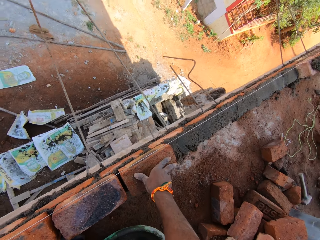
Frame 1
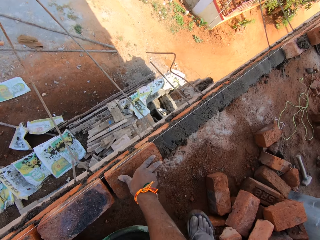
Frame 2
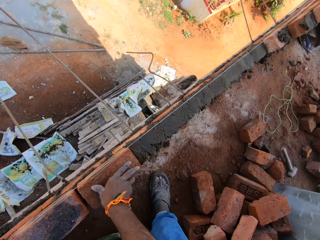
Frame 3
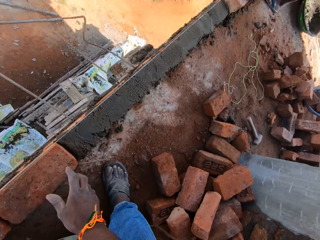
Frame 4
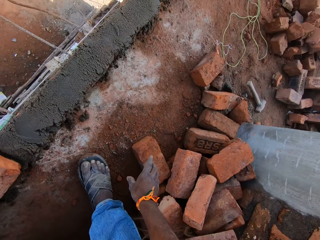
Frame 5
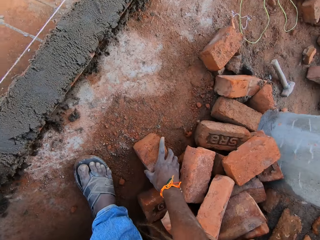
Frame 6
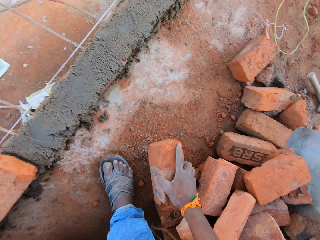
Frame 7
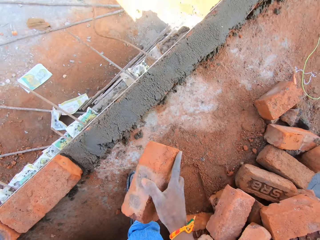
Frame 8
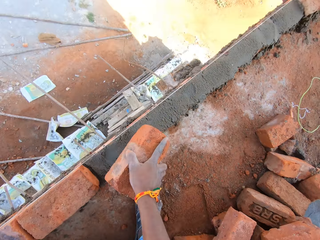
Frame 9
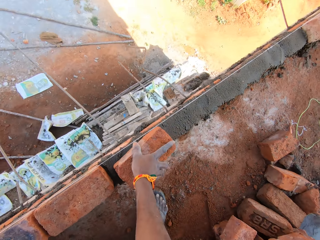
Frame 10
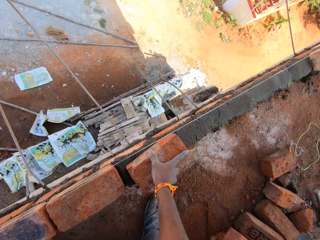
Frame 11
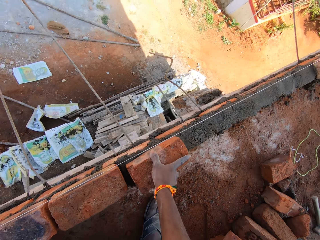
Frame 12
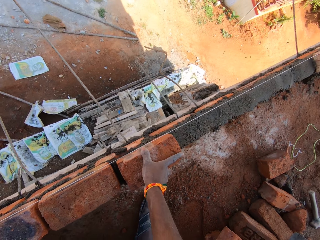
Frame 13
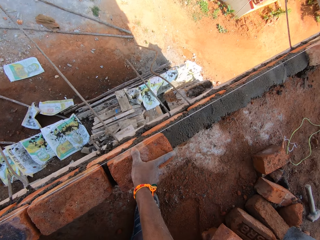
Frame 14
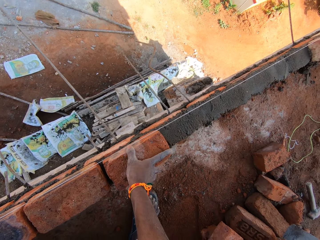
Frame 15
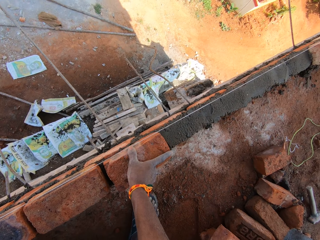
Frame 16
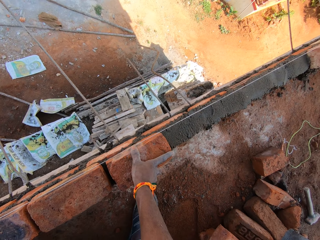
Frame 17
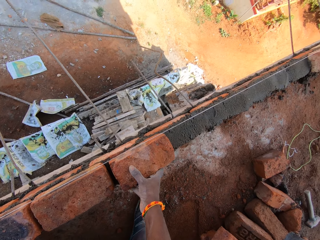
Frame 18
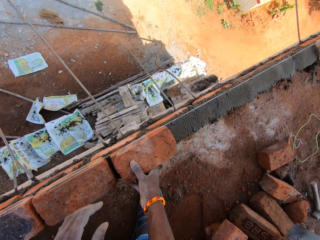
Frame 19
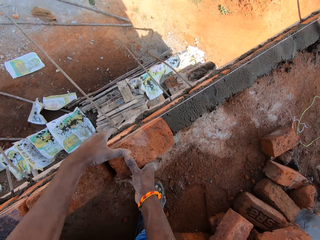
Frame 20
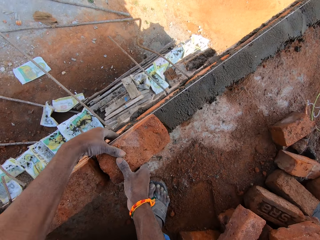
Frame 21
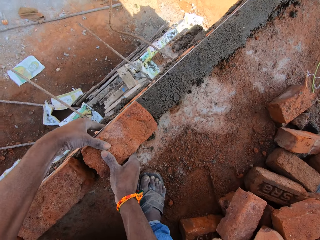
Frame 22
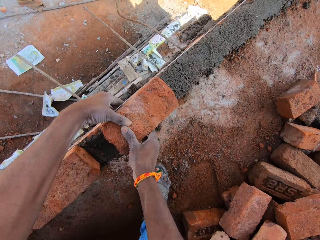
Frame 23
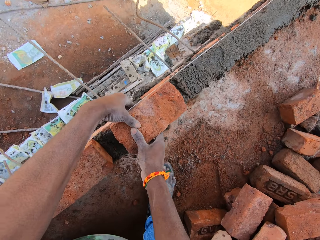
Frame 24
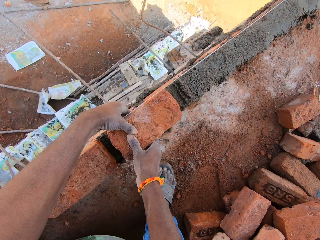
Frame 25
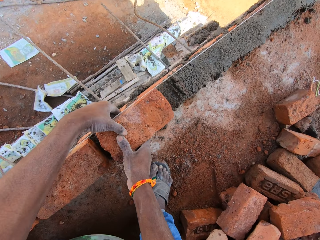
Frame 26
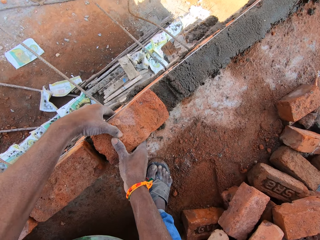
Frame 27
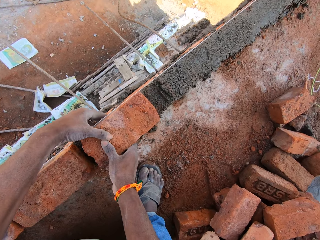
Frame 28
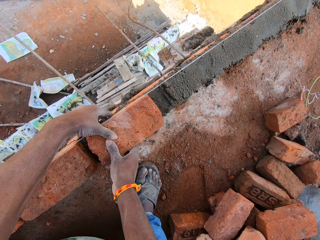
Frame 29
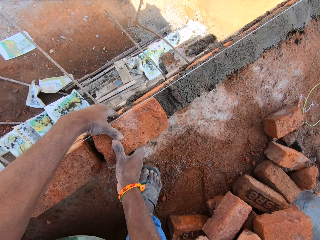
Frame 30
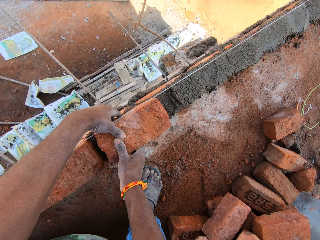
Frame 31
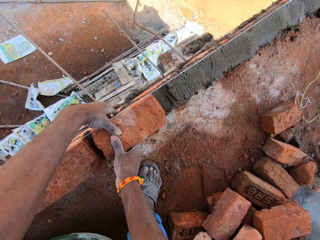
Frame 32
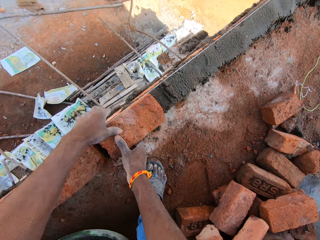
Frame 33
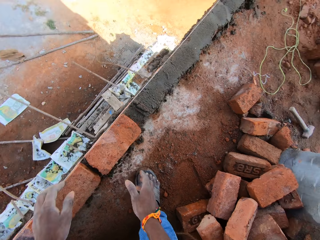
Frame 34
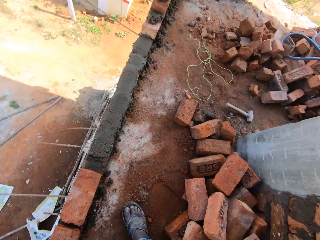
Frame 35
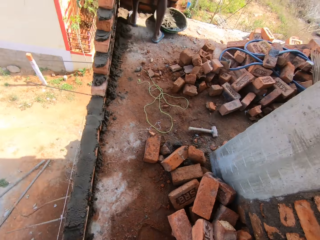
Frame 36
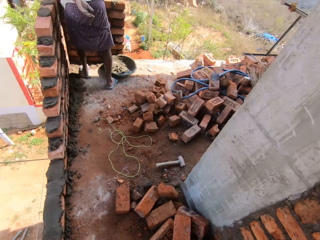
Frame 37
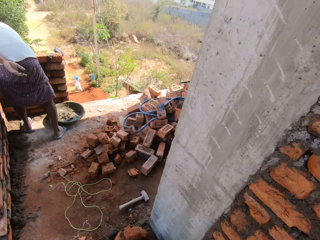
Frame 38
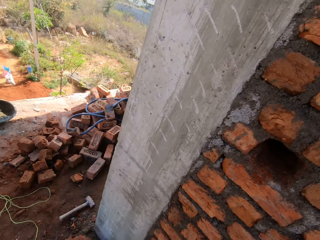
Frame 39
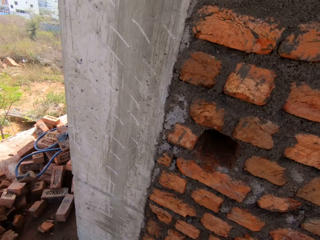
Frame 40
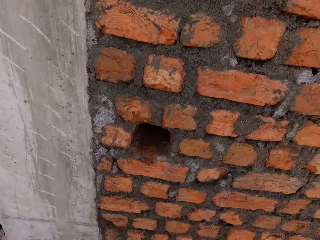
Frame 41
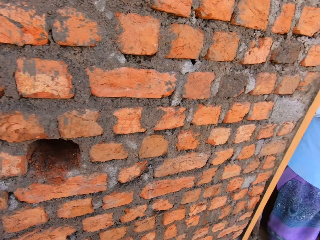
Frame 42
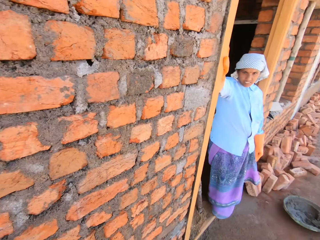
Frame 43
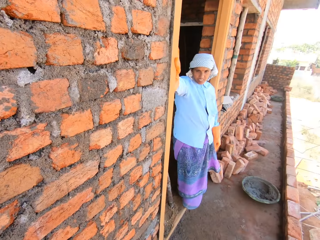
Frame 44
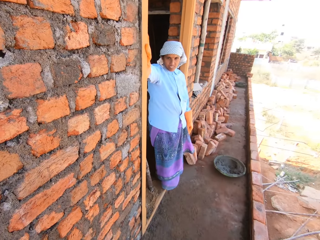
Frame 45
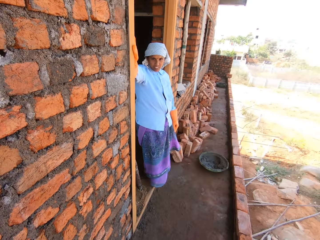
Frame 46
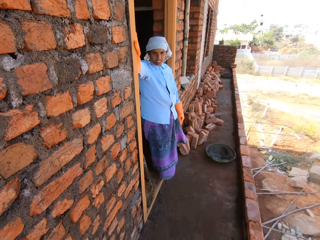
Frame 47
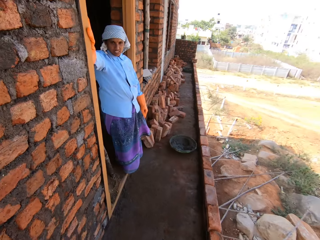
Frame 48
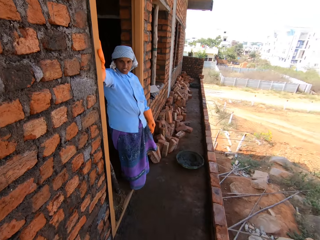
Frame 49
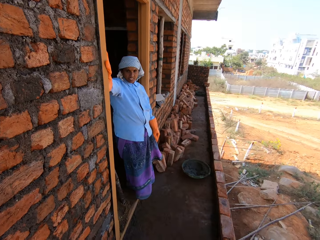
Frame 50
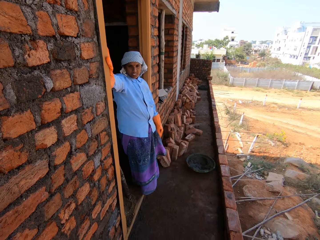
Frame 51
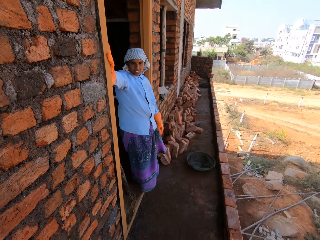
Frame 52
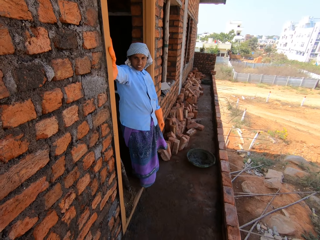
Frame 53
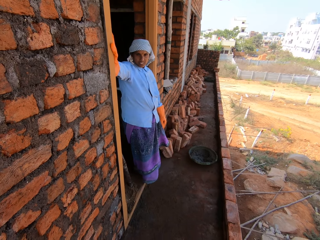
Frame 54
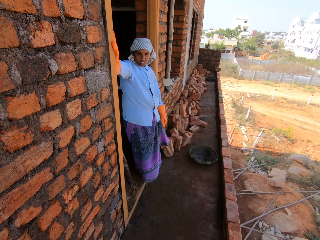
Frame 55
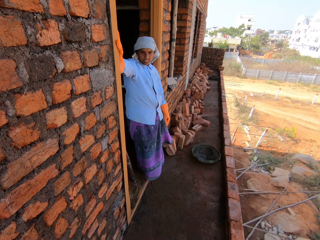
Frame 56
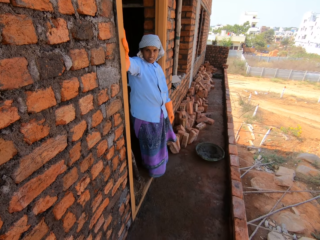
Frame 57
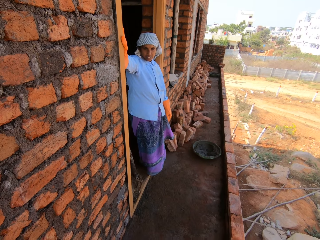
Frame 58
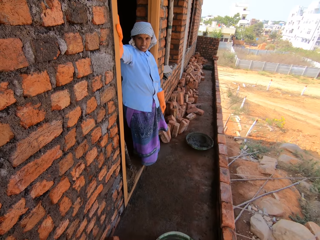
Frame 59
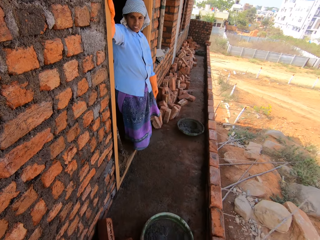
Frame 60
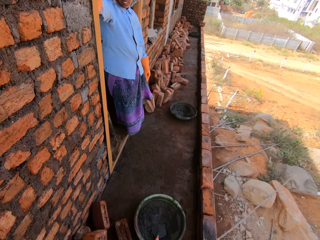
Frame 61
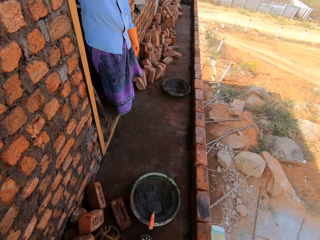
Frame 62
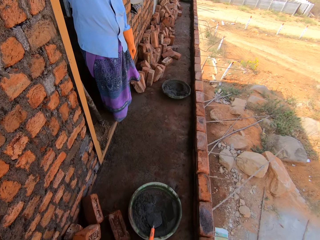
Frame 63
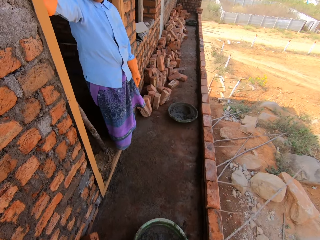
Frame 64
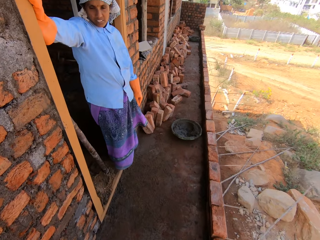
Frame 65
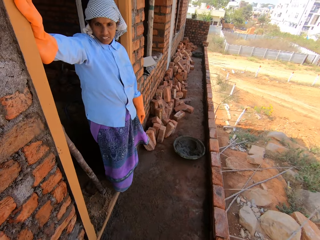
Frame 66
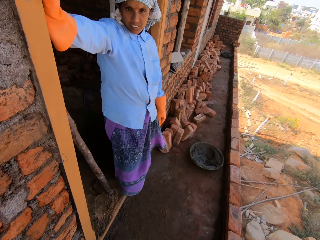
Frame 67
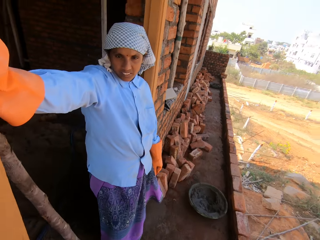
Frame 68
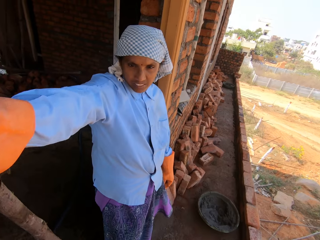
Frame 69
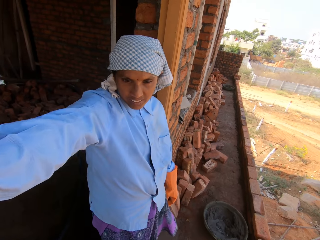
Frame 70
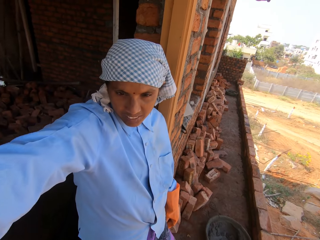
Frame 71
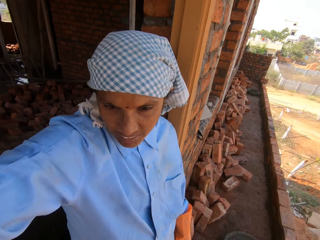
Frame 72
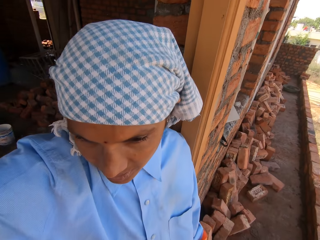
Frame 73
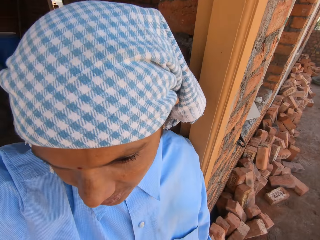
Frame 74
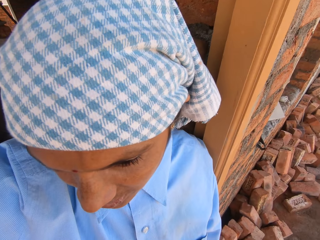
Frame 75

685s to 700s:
The camera wearer picks a brick from the floor with his right hand. He drops the brick on the concrete mix on the set of bricks with his right hand. He builds the construction. He adjusts the brick on the concrete mix on the set of bricks with his right hand. He adjusts the brick on the concrete mix on the set of bricks with his hands. The man levels the concrete mix on the set of bricks with the gauging trowel in his right hand. The camera wearer looks around the building. A woman talks to a man. The camera wearer walks around the construction.

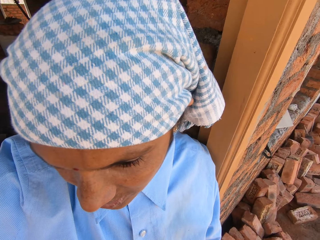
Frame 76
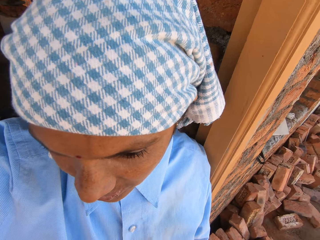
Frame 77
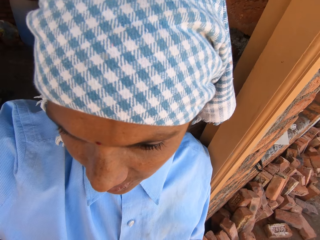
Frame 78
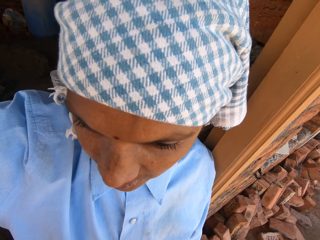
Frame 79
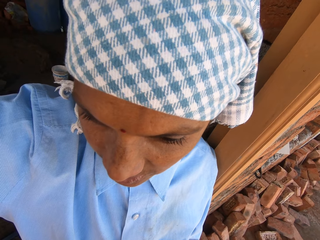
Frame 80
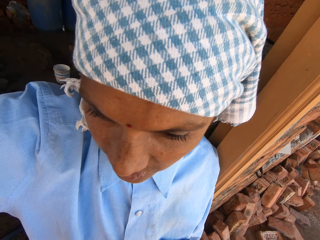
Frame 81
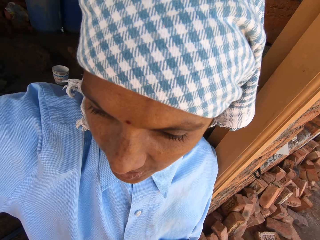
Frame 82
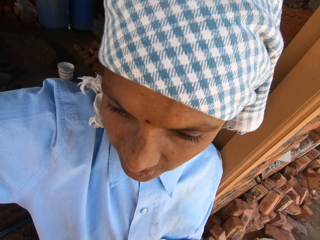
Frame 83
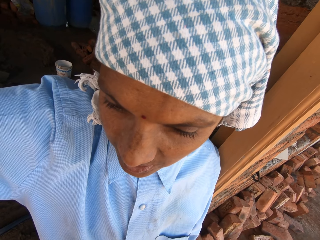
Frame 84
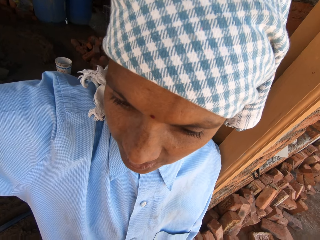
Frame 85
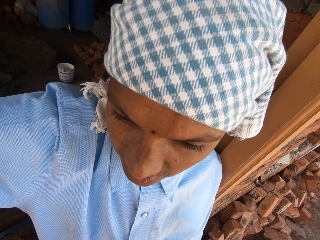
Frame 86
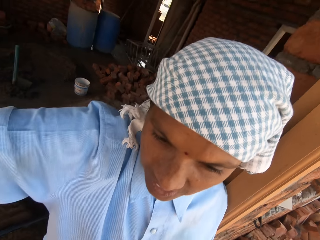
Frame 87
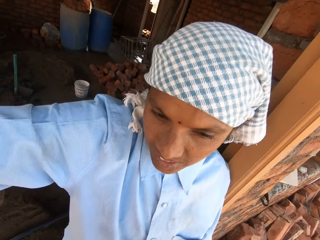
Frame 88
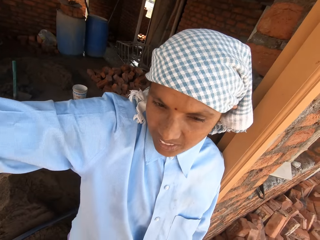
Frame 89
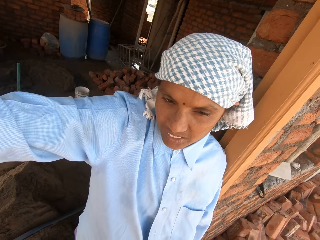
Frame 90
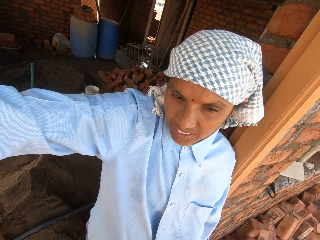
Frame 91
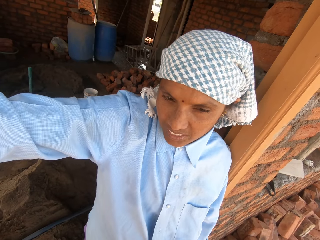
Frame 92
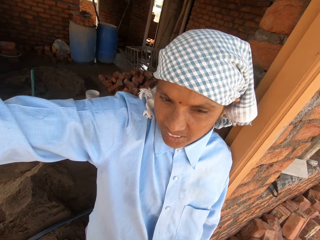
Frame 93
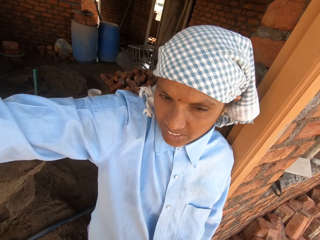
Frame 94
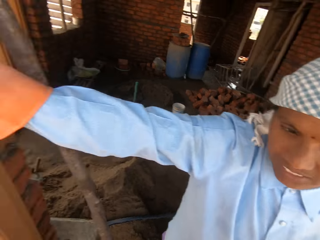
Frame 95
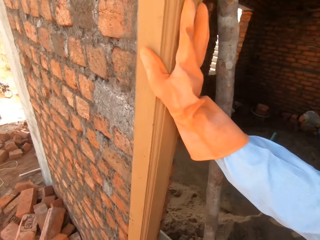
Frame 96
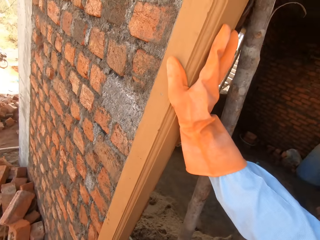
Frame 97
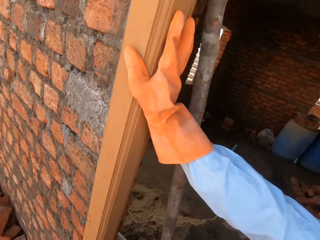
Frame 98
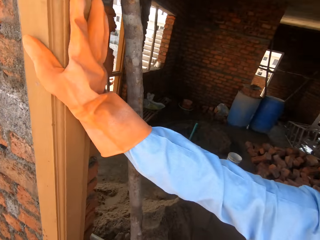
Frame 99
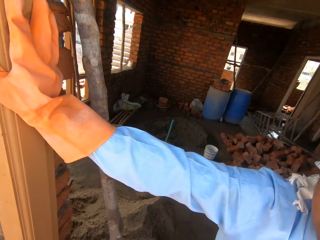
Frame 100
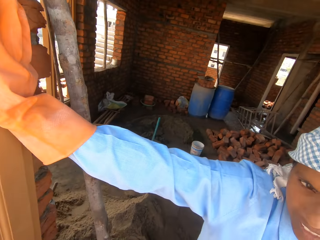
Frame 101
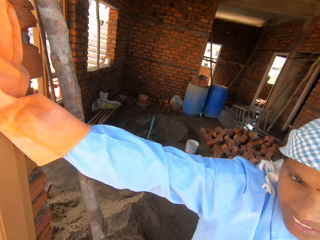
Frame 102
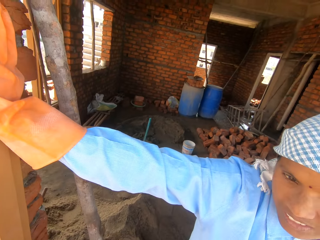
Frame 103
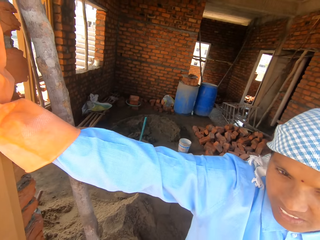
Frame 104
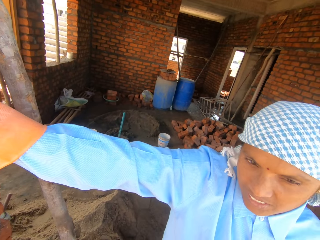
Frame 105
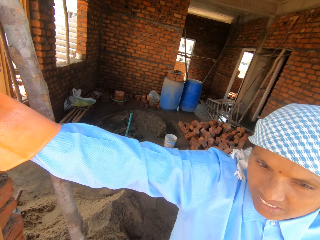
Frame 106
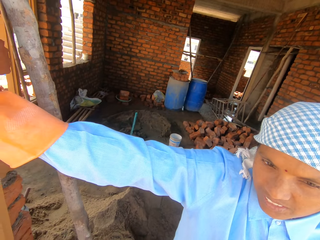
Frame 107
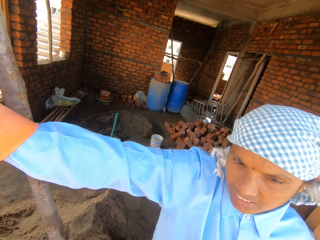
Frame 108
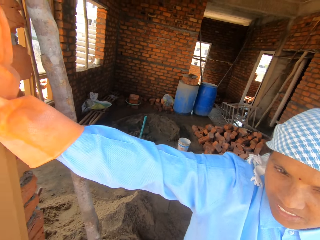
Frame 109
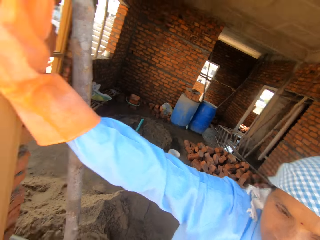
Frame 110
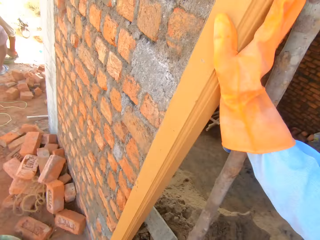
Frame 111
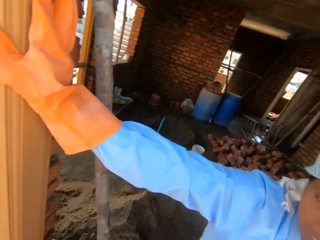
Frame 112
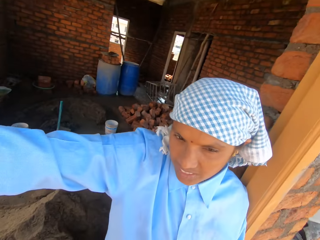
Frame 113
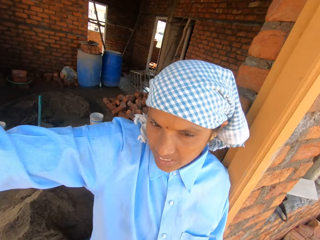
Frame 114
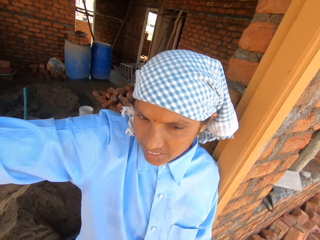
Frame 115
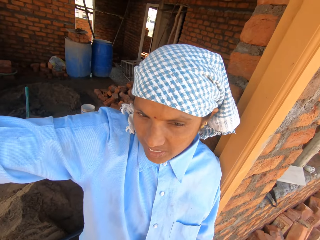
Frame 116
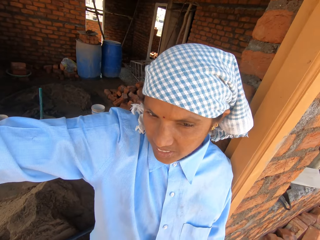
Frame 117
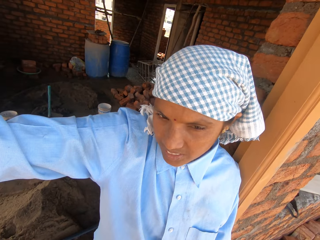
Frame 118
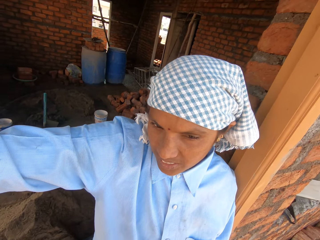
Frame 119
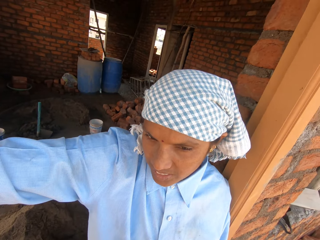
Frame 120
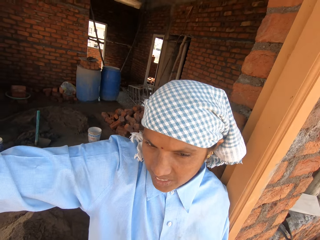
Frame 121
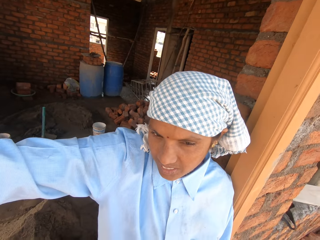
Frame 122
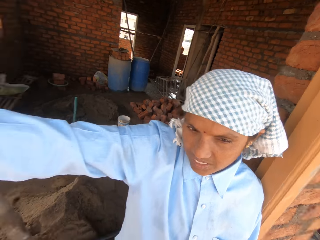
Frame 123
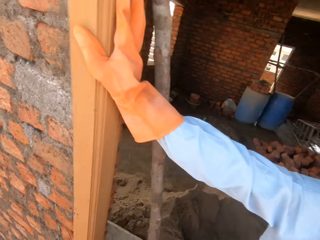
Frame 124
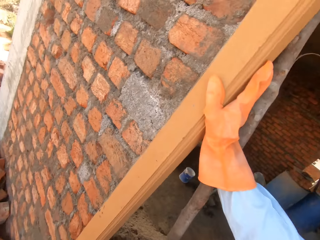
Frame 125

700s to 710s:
The camera wearer talks to a woman. They look around the building.
